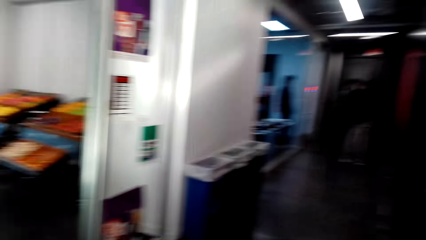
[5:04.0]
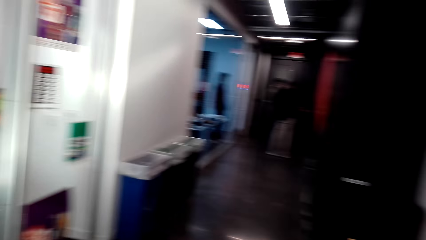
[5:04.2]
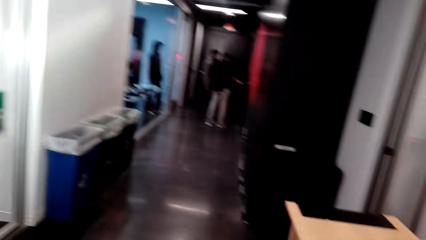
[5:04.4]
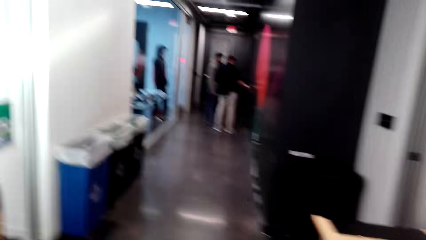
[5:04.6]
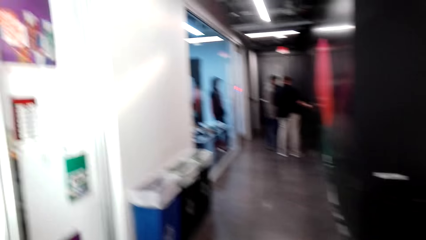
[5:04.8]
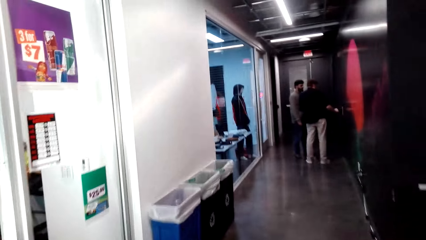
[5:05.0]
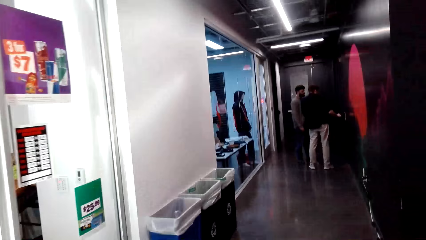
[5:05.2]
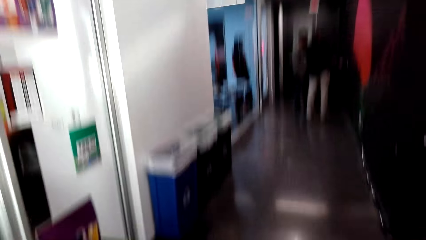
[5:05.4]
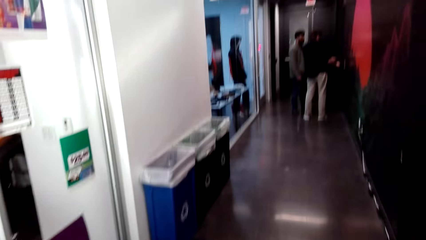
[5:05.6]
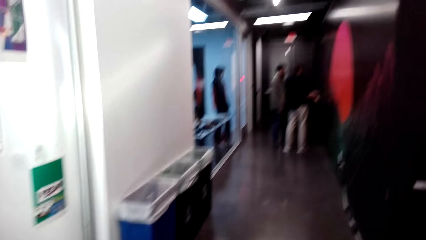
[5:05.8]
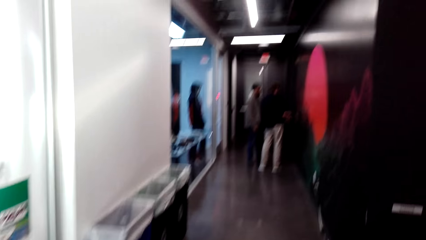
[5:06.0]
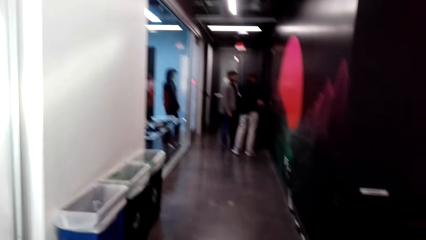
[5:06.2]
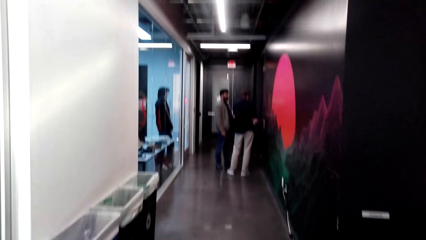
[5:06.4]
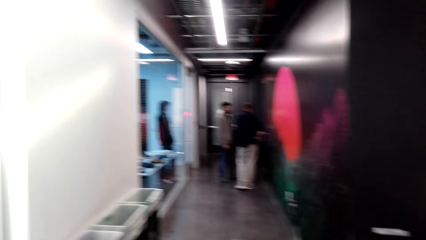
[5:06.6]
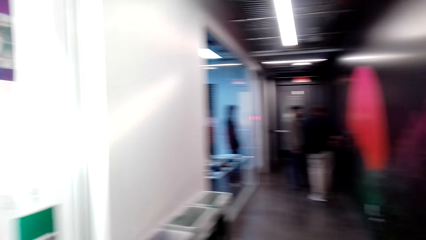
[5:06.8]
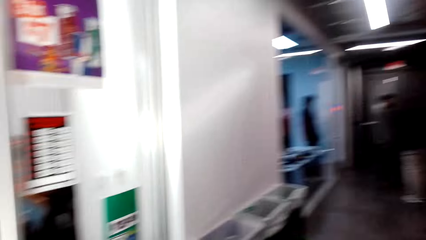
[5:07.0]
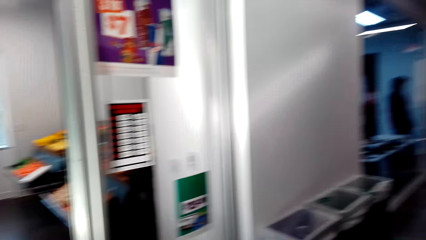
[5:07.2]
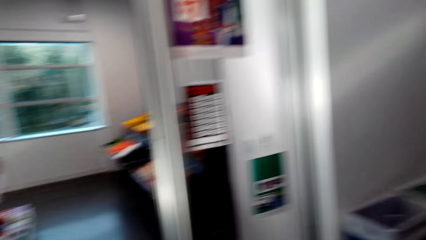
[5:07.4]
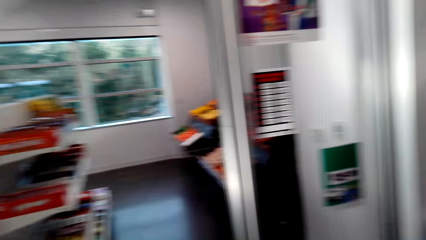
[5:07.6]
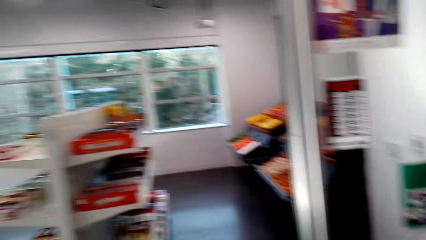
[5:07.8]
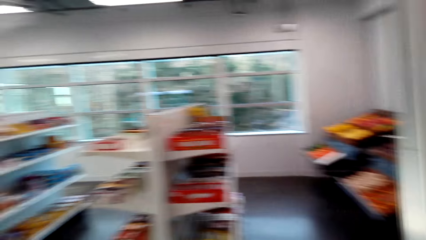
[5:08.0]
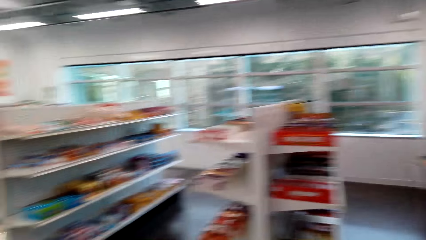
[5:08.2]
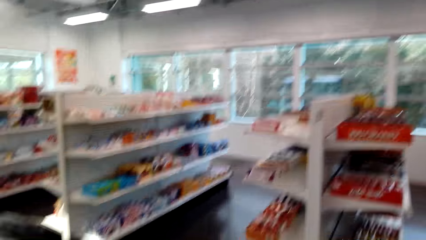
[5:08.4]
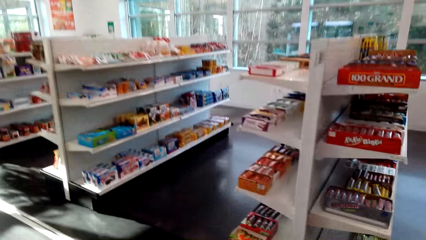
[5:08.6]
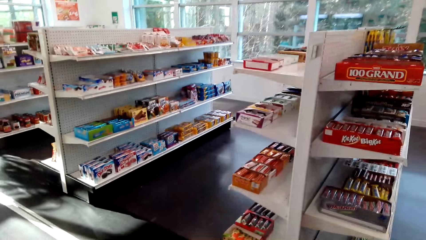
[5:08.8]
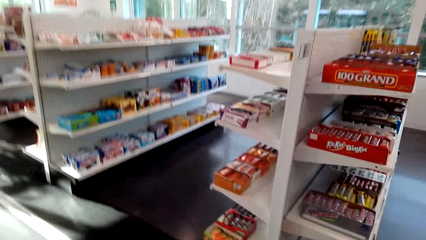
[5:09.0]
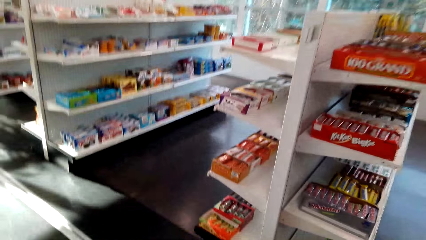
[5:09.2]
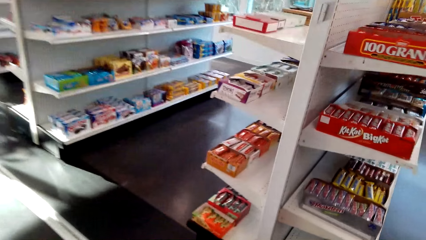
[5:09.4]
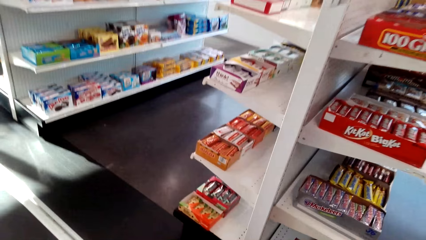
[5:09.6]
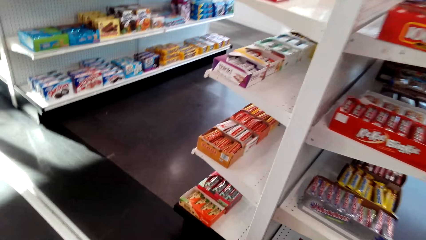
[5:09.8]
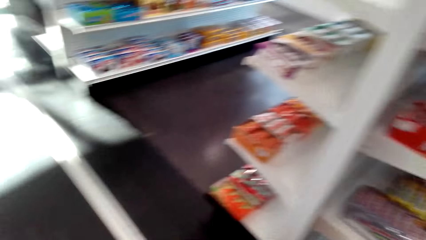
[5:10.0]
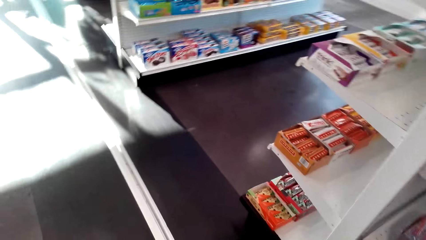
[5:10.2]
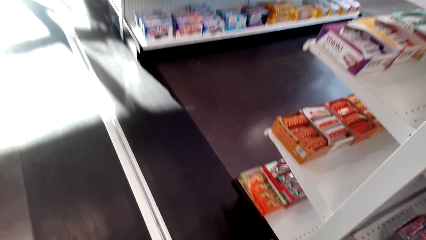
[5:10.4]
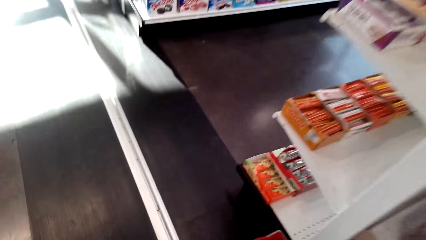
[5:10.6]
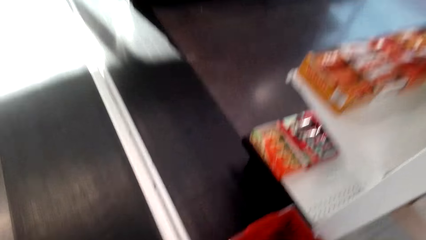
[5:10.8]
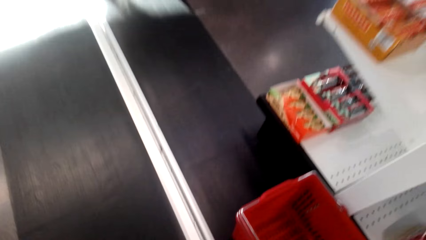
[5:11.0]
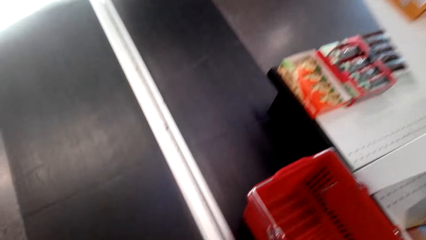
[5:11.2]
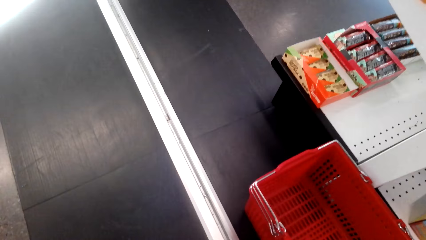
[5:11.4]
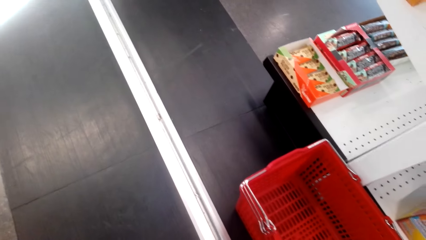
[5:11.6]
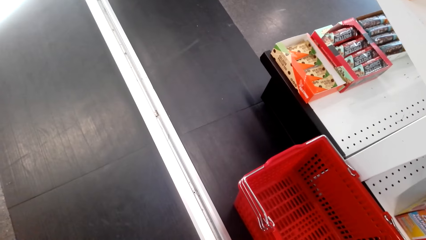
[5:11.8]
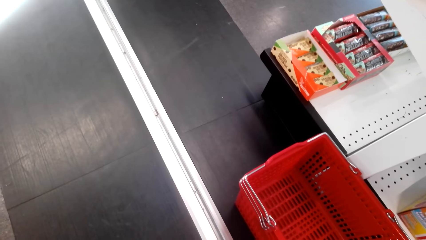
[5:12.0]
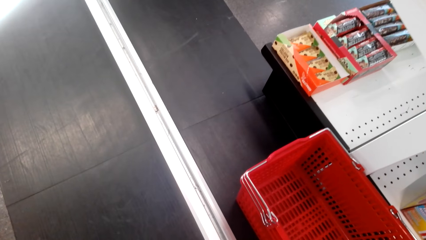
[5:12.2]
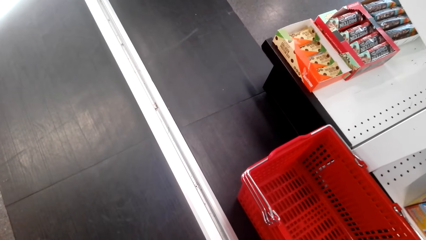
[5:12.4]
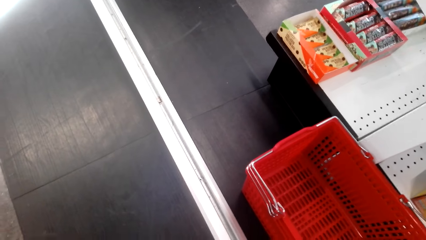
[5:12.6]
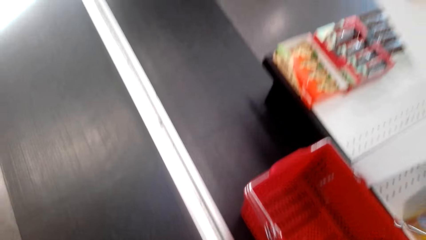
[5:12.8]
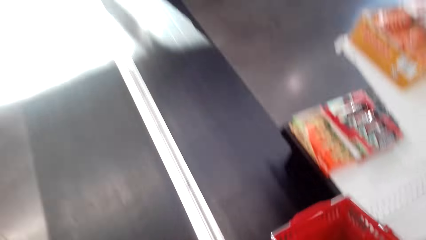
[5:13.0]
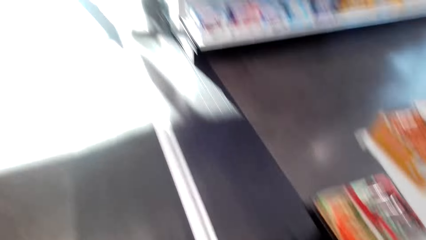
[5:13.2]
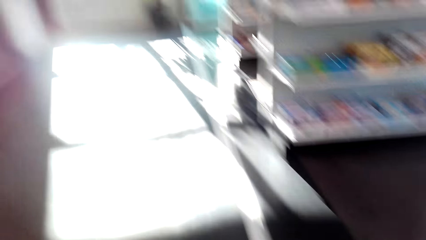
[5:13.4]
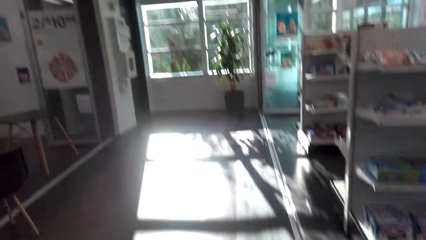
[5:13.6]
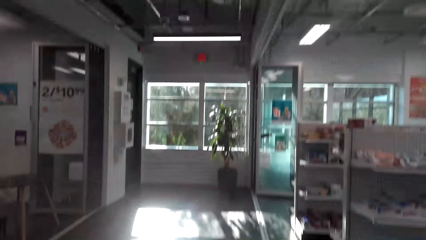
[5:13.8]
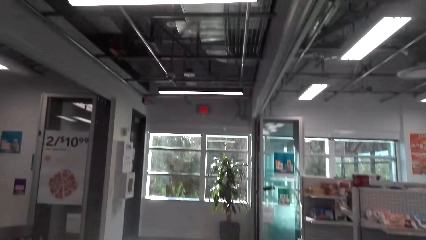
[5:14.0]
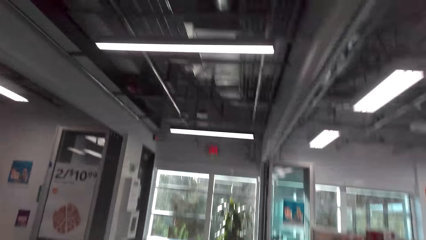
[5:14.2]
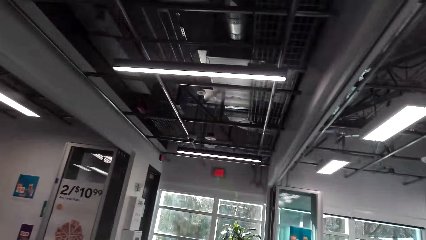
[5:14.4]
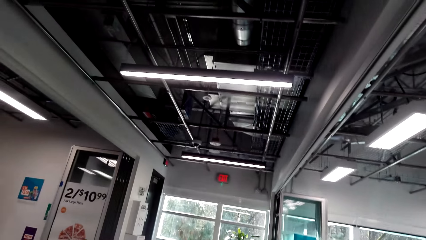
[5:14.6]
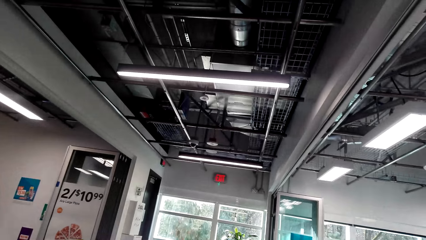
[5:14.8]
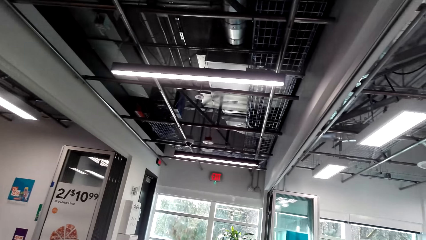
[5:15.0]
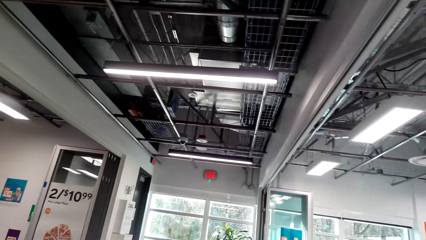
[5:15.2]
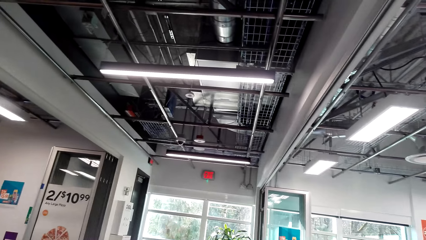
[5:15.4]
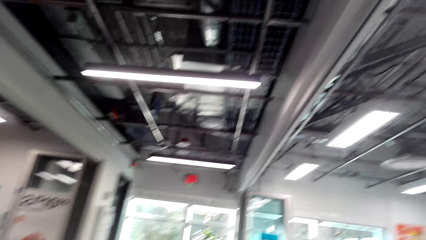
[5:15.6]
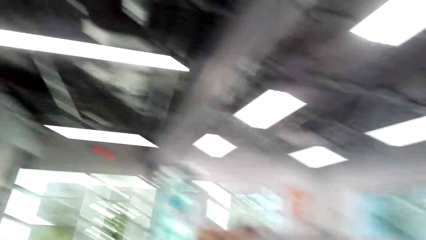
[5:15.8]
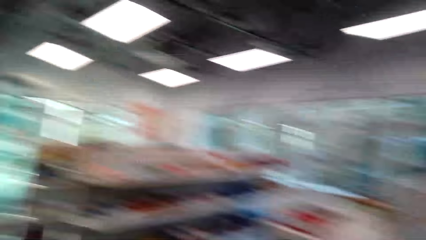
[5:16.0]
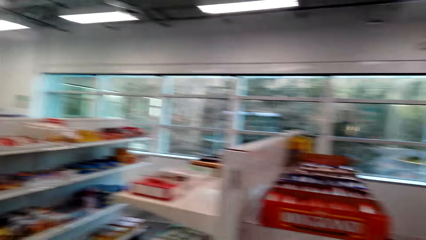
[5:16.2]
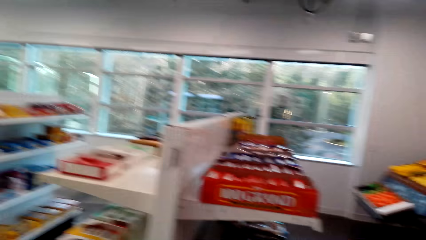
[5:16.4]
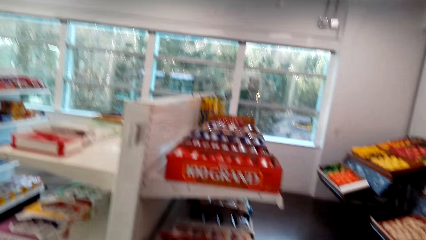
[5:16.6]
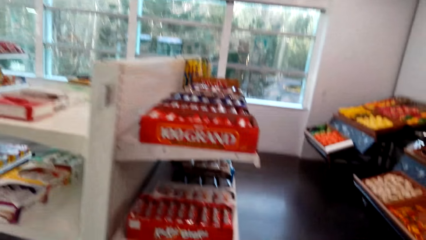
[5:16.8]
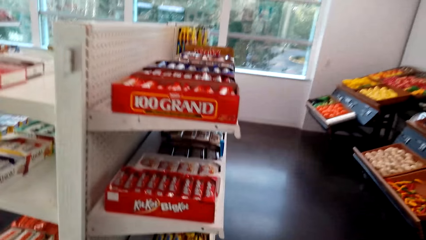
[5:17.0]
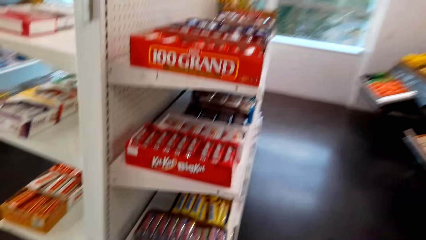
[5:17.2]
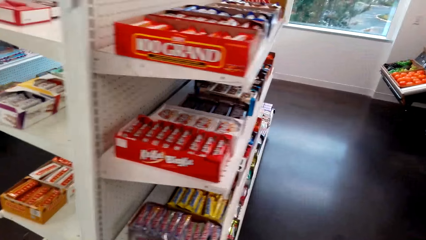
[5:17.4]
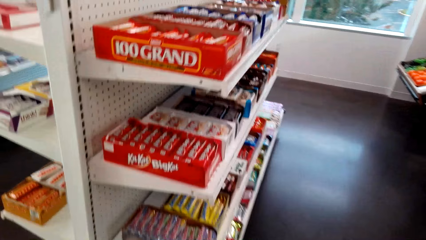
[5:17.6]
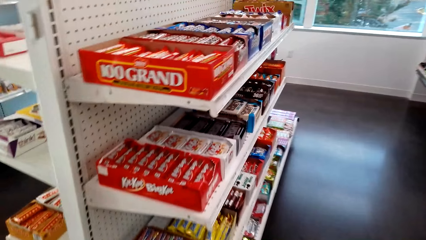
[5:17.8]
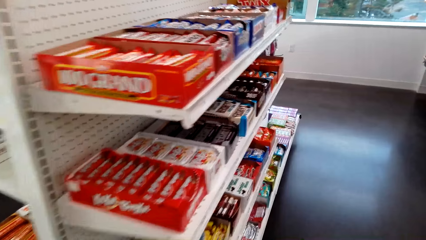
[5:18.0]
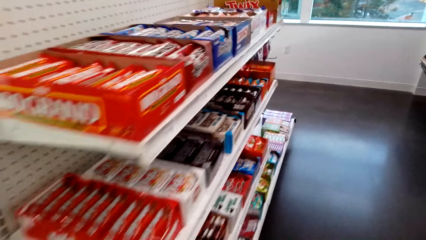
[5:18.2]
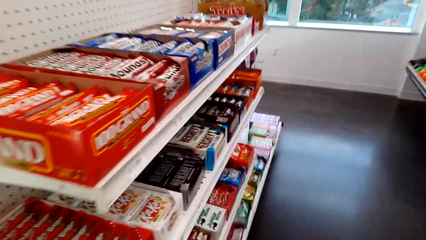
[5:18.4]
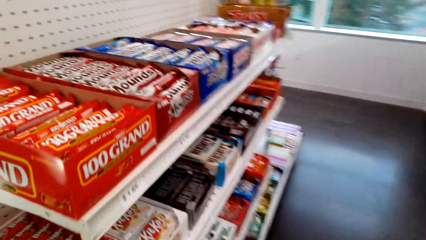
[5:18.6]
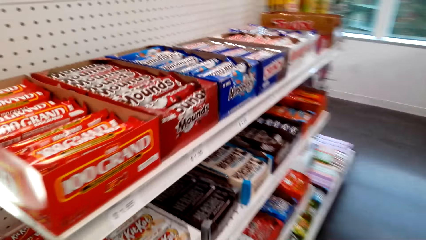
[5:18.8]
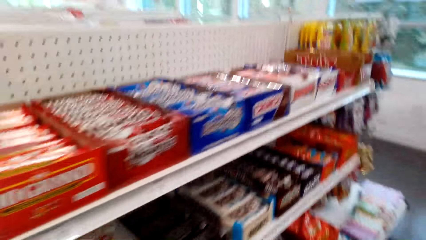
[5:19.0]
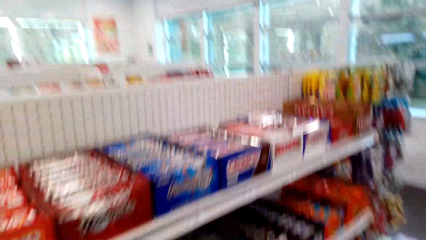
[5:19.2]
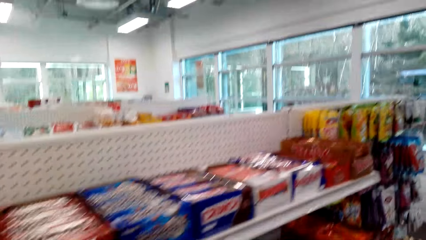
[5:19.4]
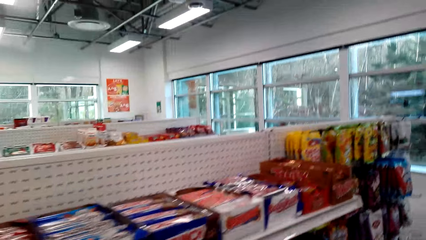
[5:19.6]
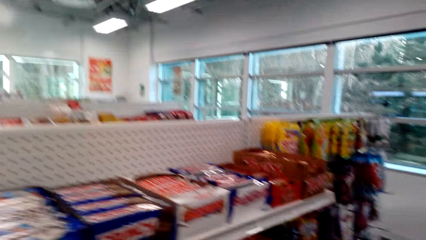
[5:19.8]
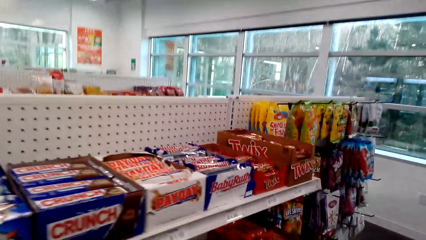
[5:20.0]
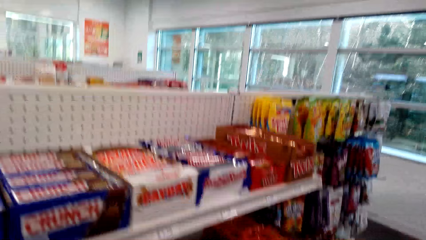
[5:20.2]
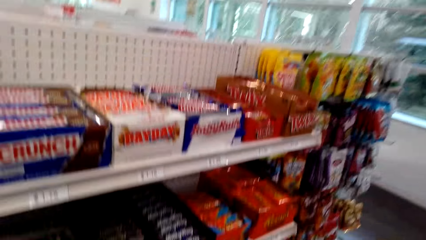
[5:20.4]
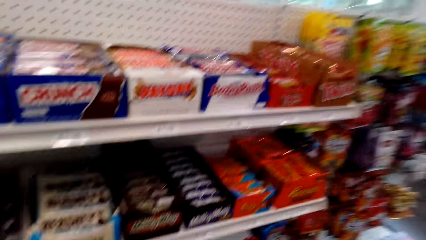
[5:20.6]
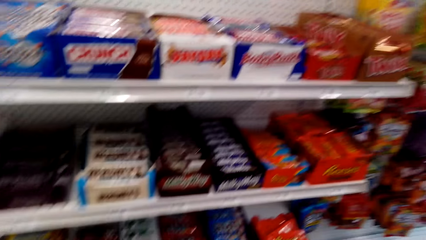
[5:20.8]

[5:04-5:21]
The camera wearer walks in the supermarket. They bend beside the shopping basket. They rise up. They talk.
